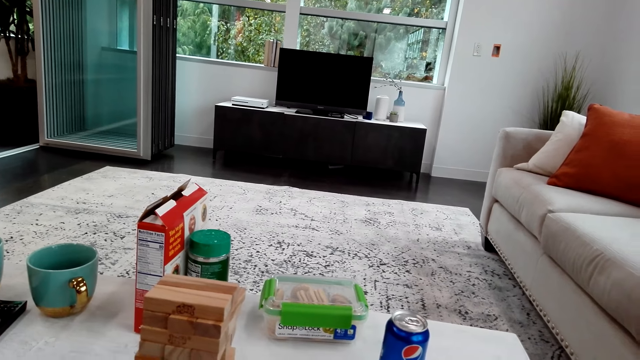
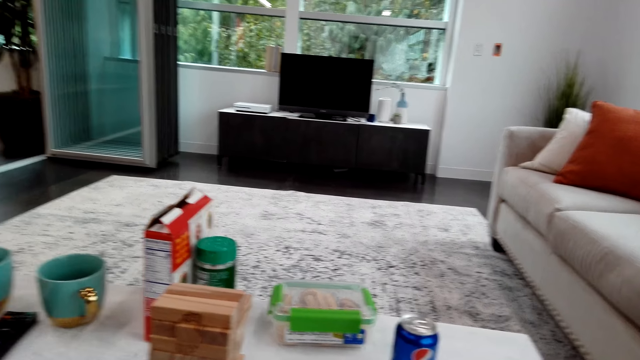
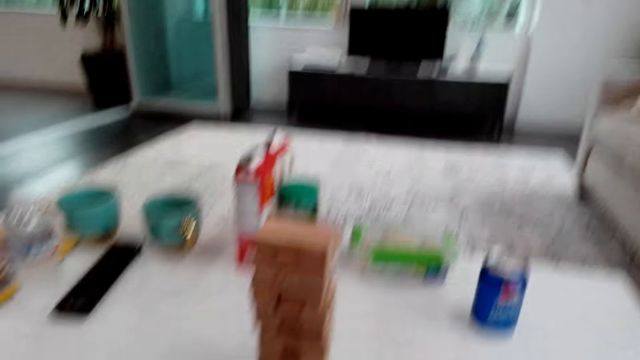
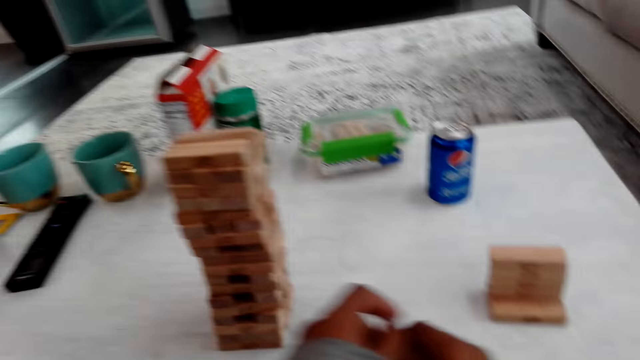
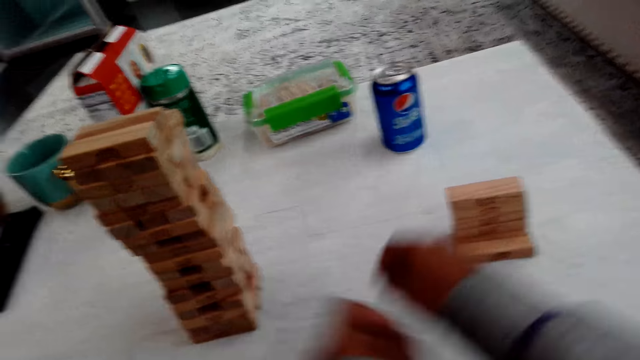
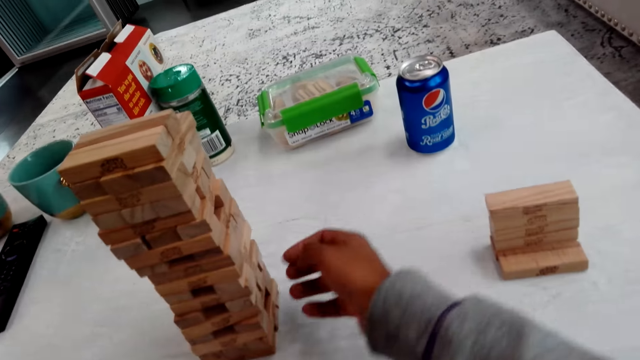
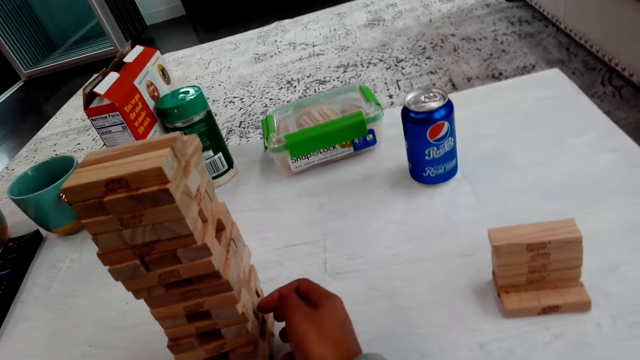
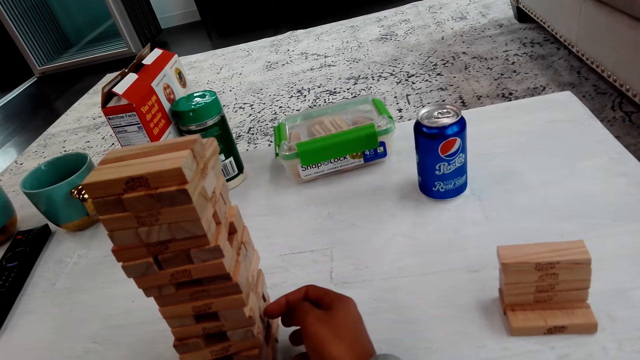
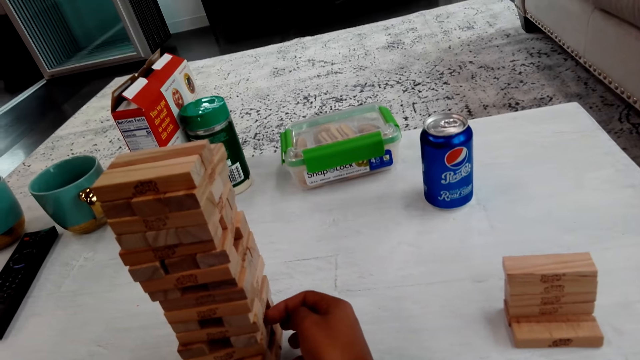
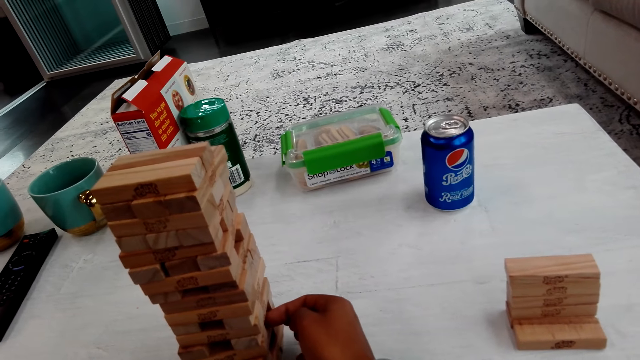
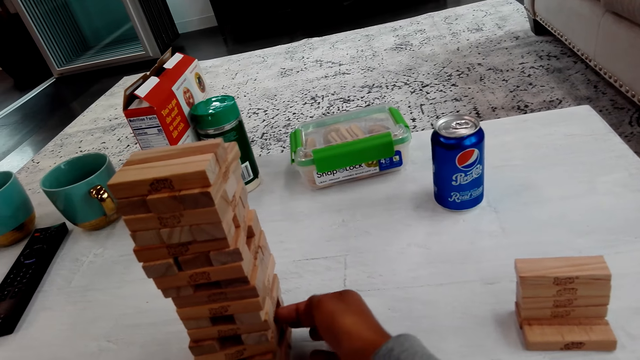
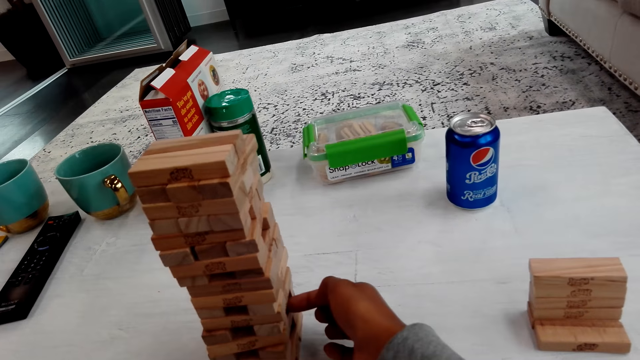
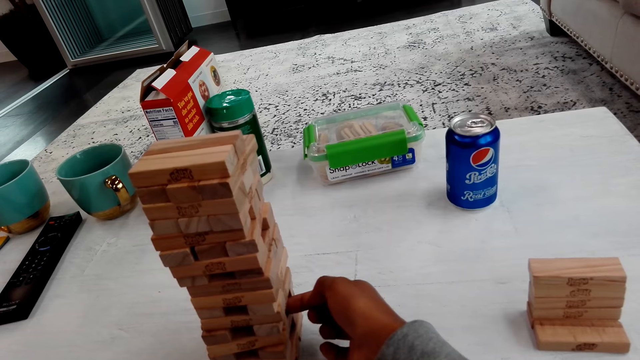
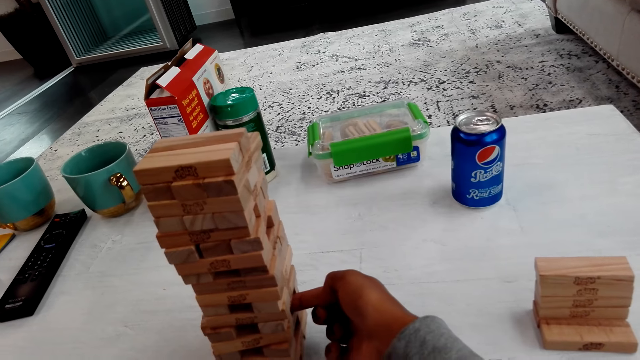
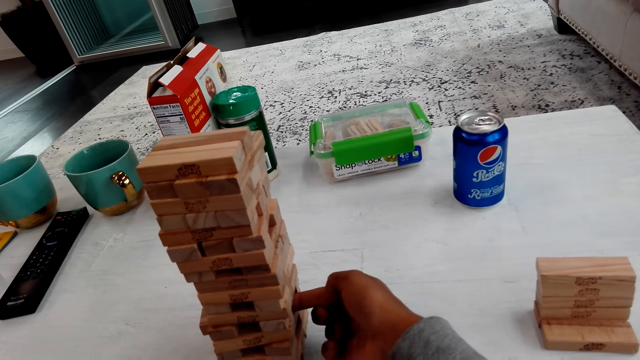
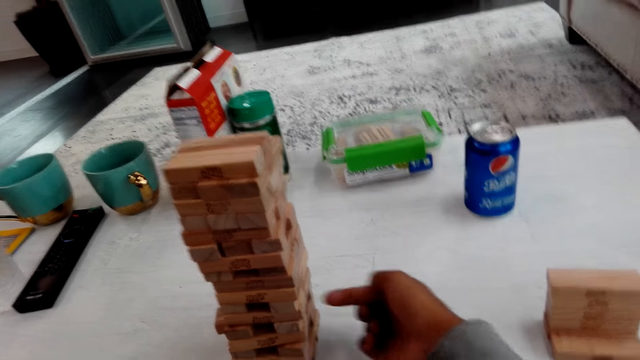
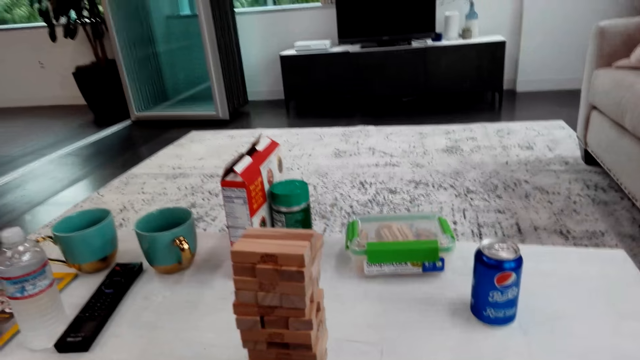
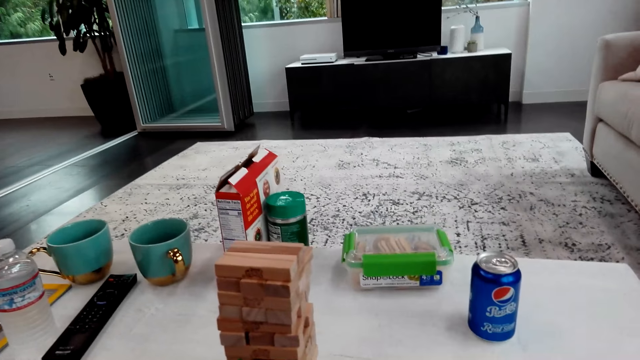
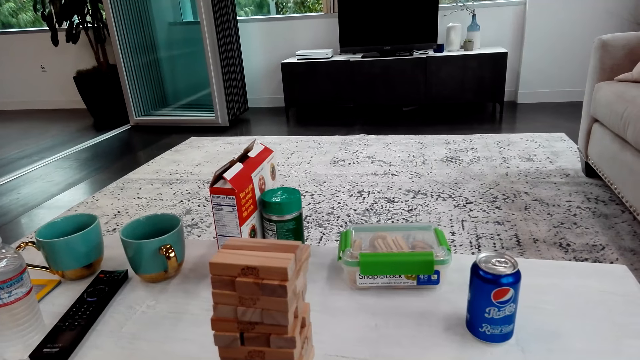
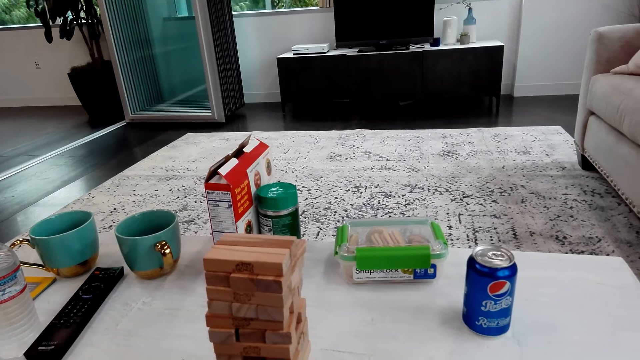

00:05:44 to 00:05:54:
The camera wearer talks with a man. They play the trembling tower. They push a block.

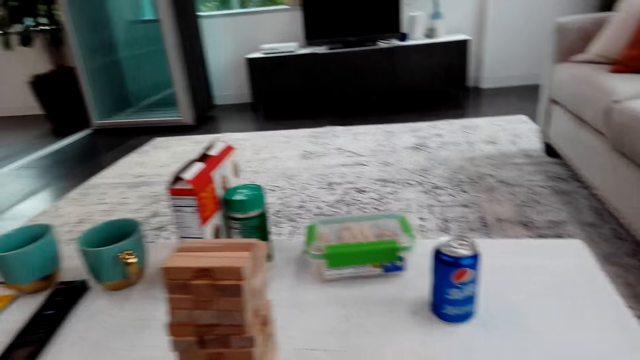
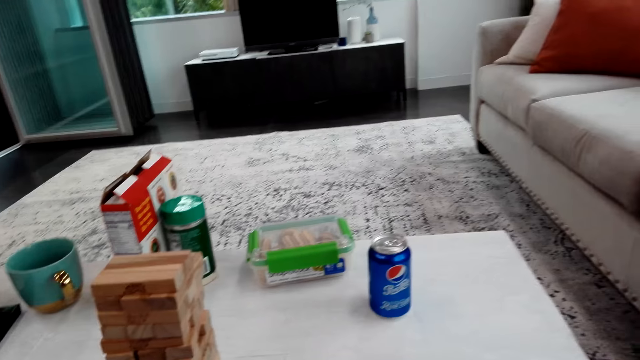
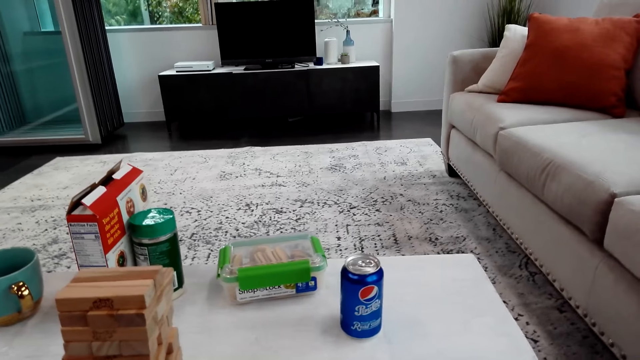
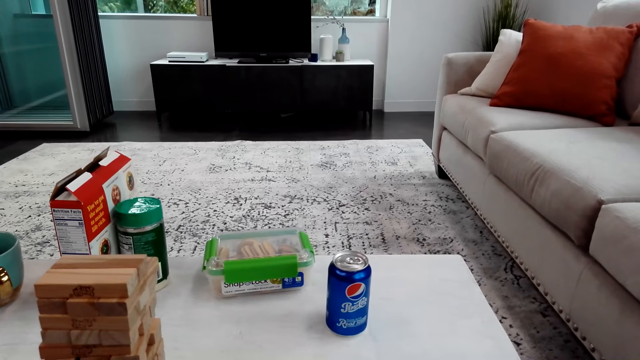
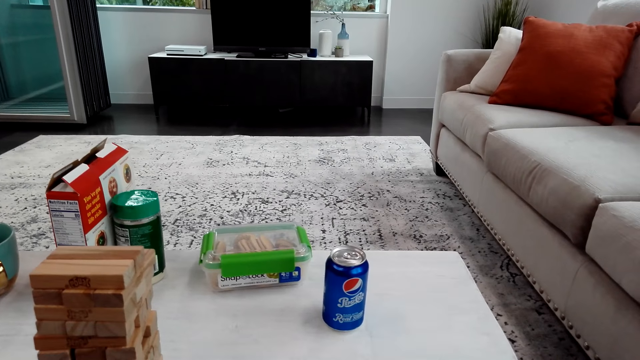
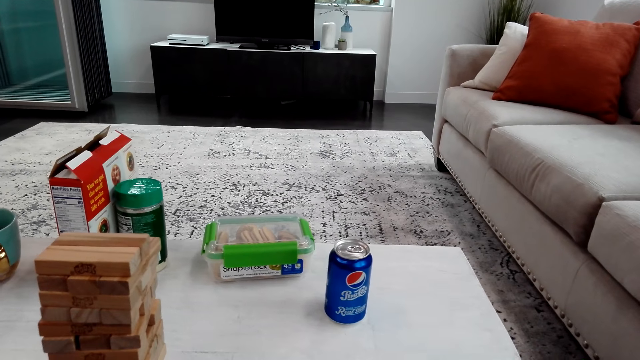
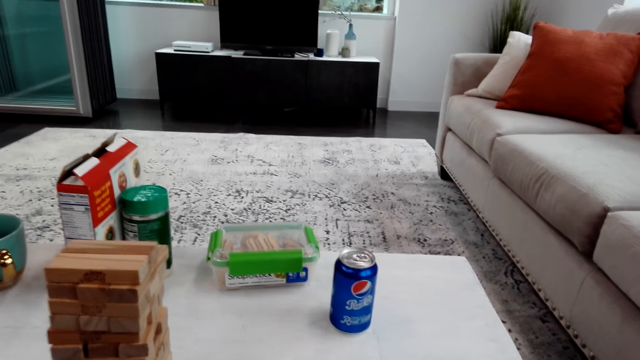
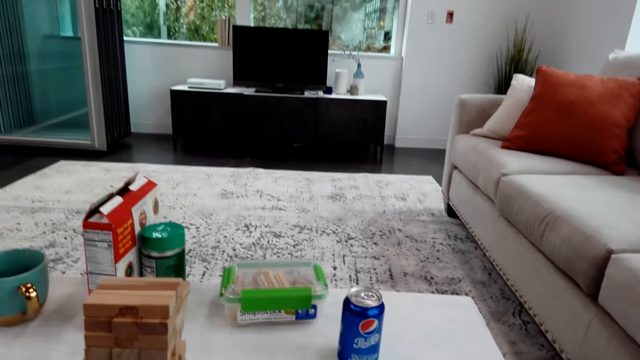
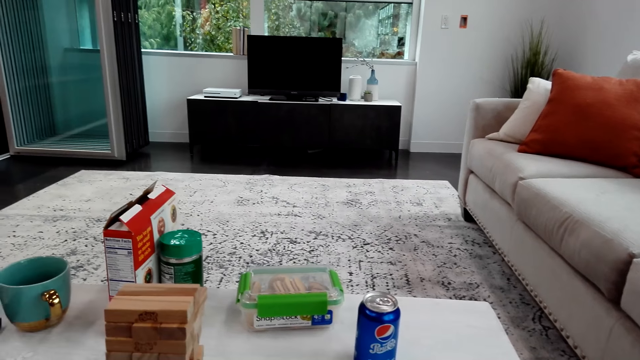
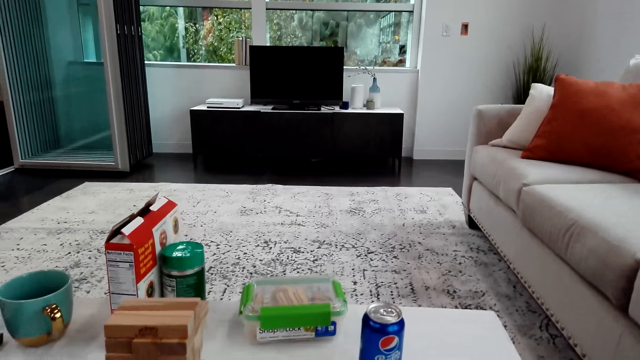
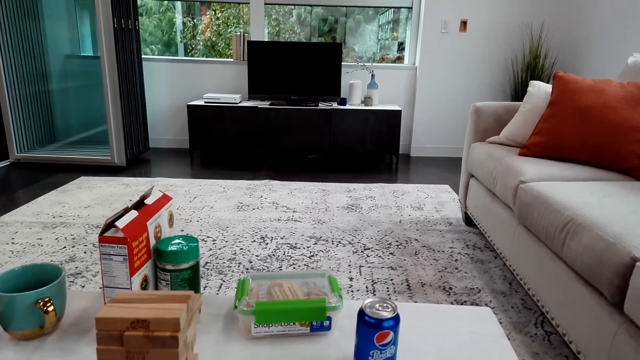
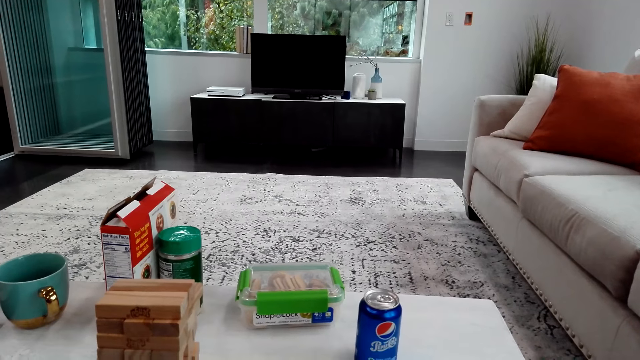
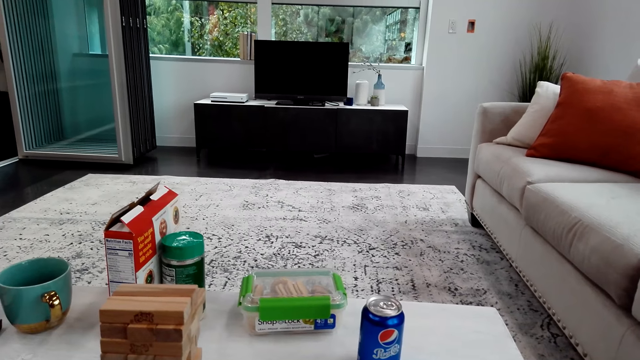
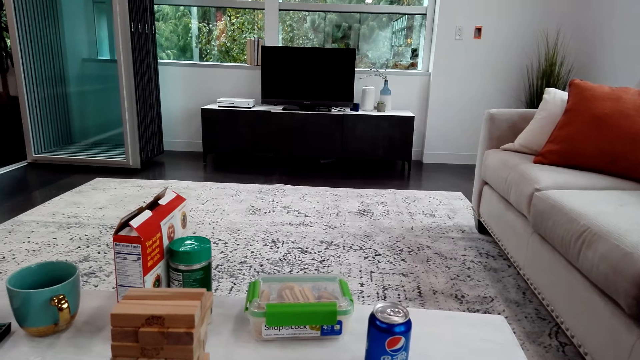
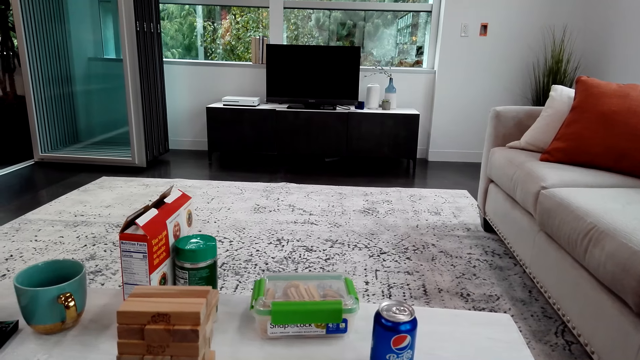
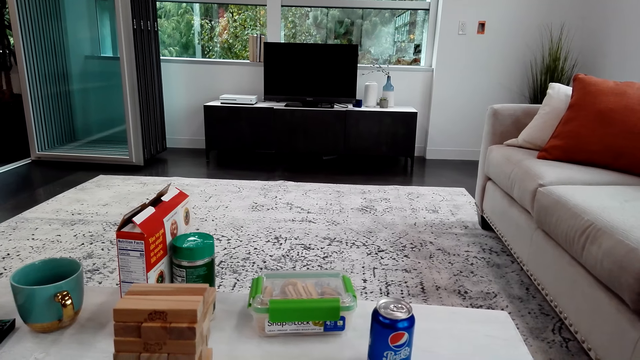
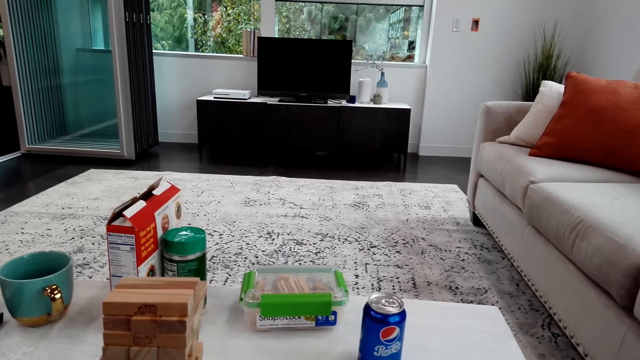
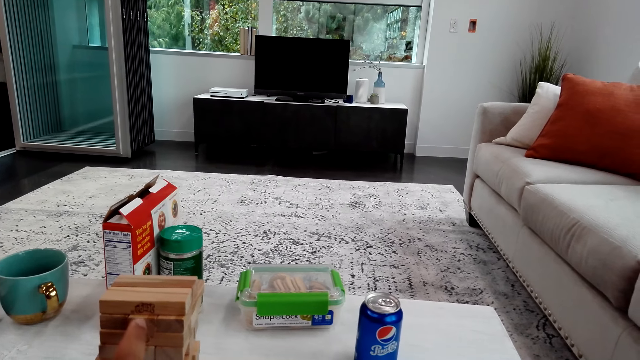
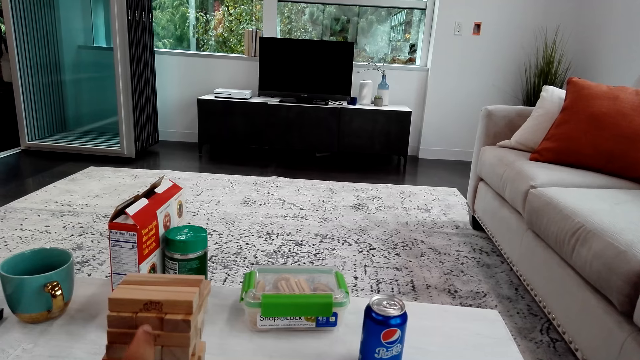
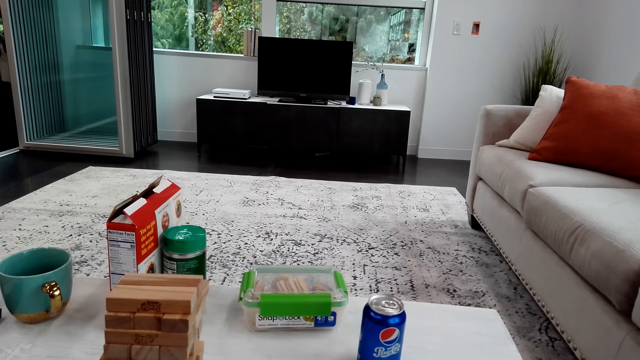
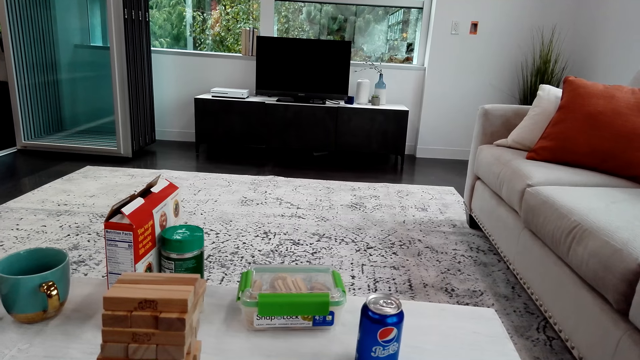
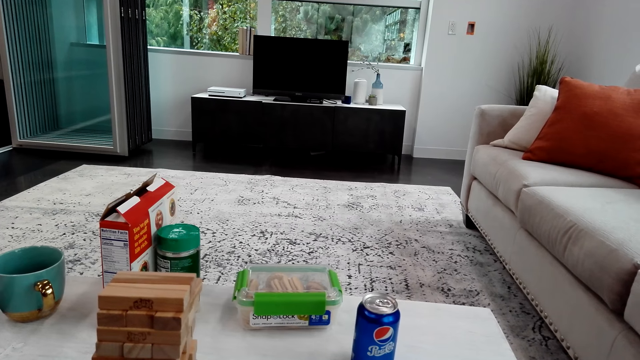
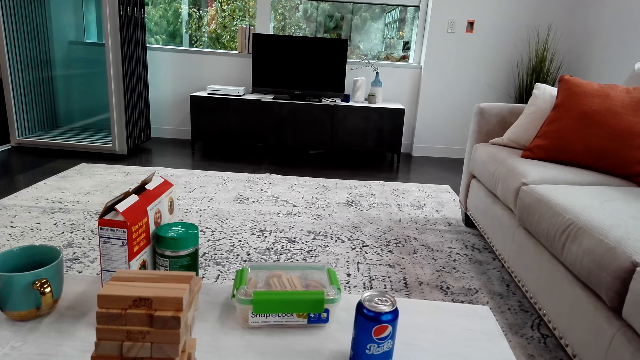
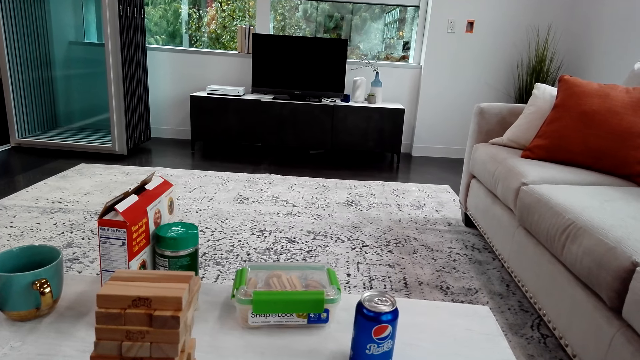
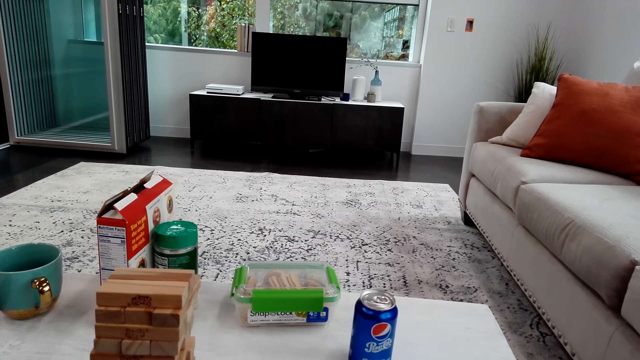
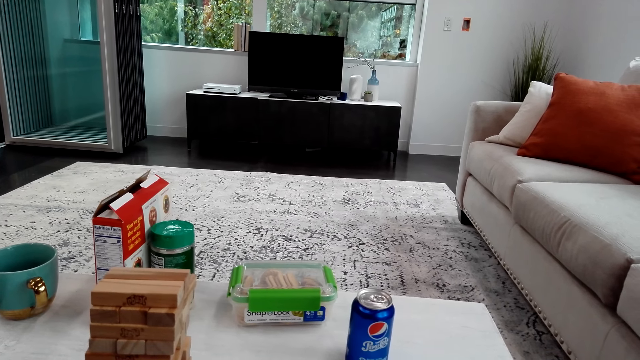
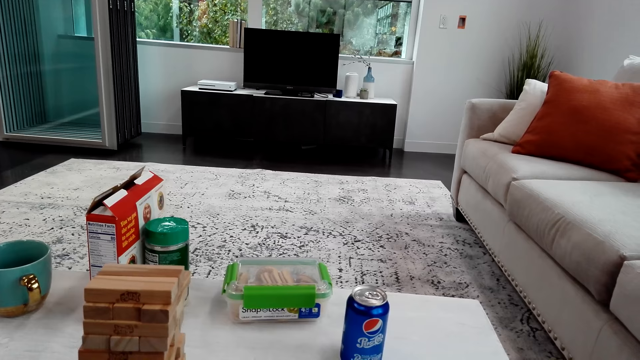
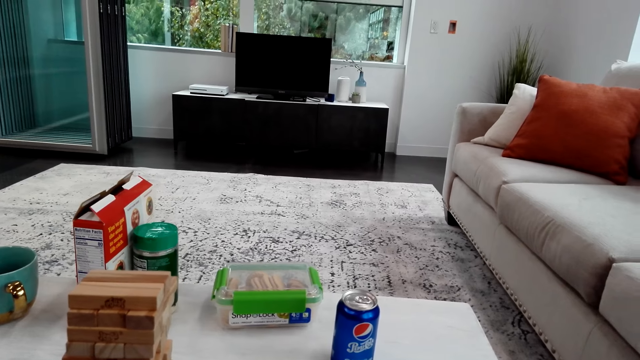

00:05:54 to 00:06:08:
The camera wearer looks around. A person touches a block.
